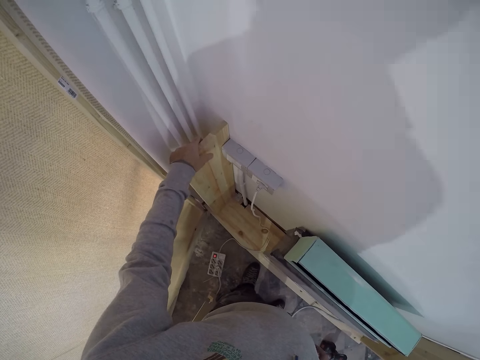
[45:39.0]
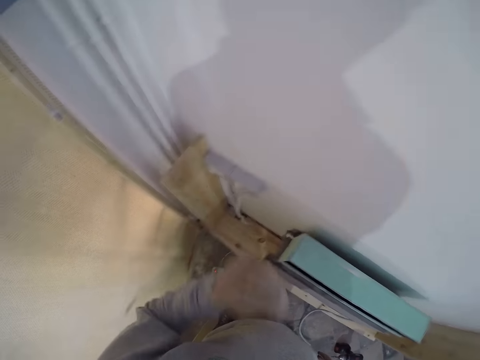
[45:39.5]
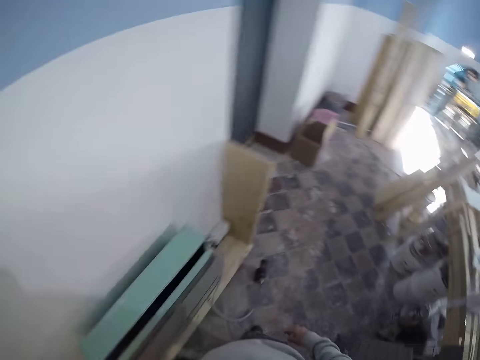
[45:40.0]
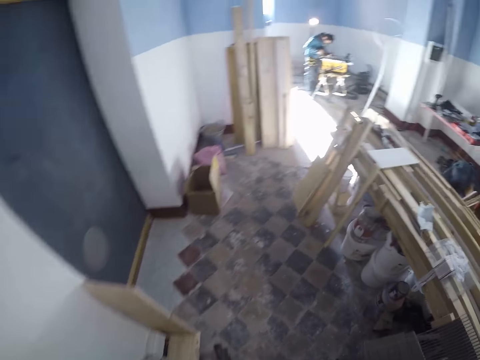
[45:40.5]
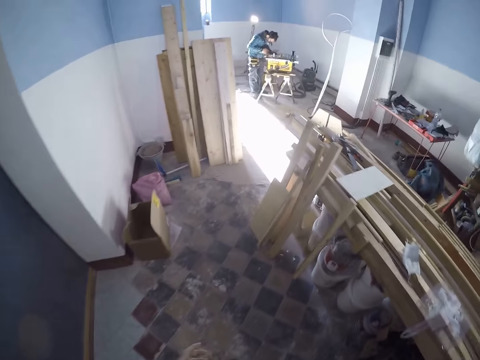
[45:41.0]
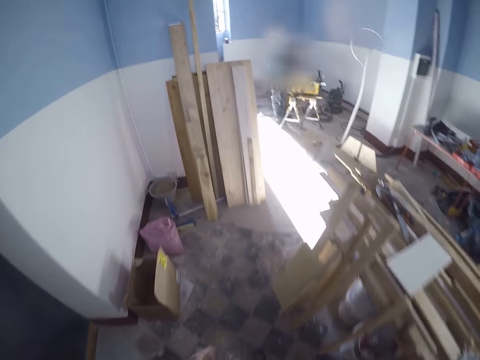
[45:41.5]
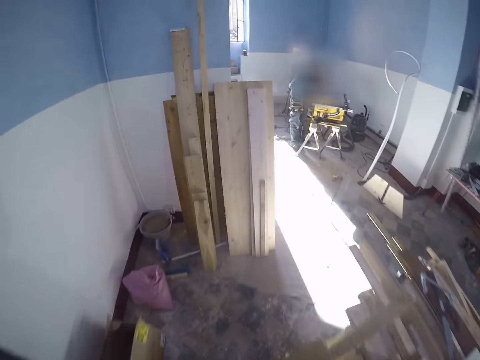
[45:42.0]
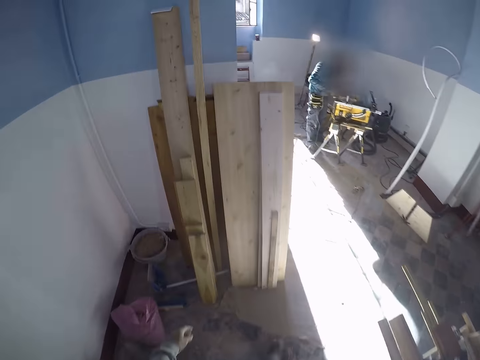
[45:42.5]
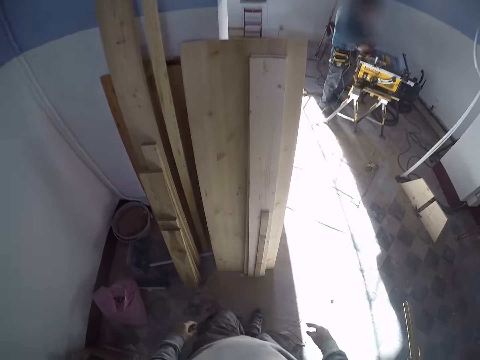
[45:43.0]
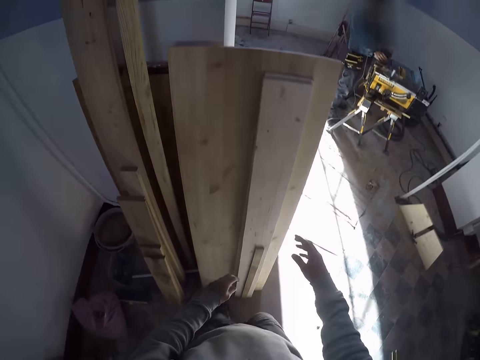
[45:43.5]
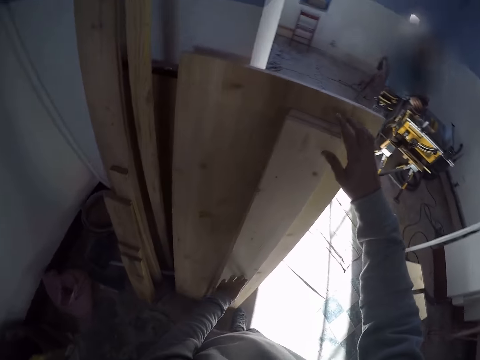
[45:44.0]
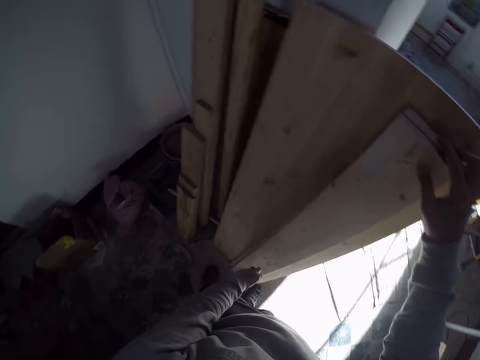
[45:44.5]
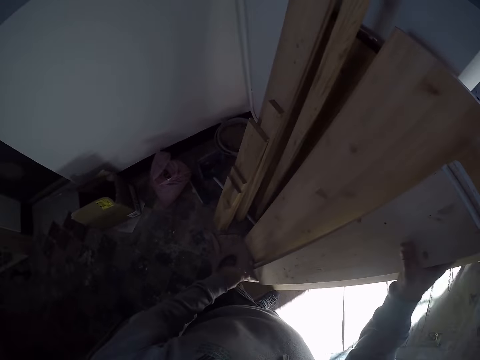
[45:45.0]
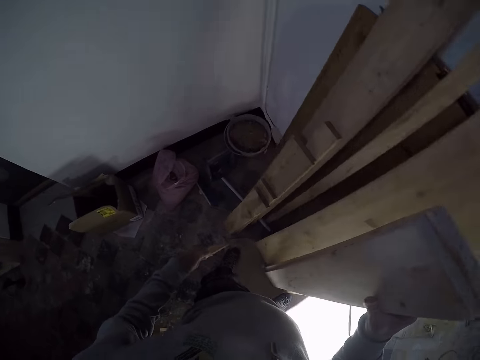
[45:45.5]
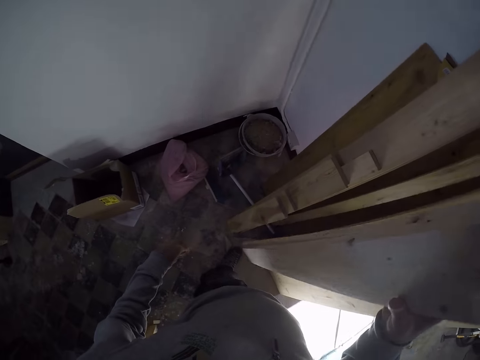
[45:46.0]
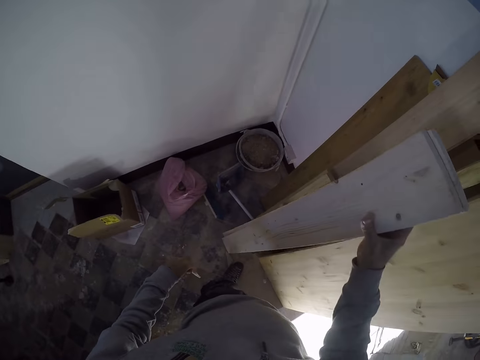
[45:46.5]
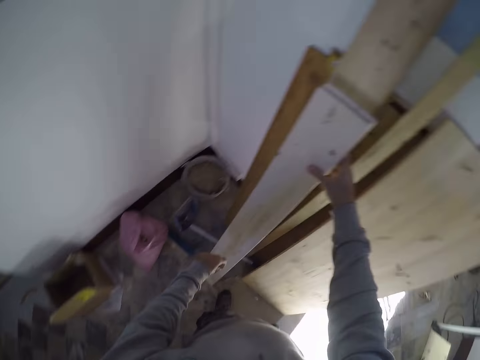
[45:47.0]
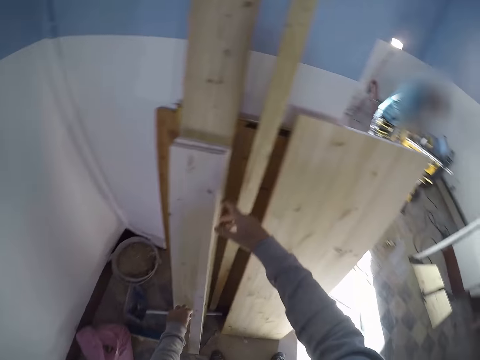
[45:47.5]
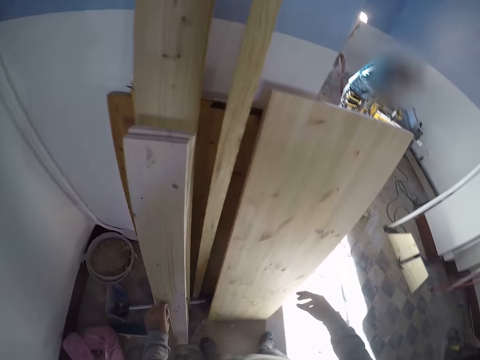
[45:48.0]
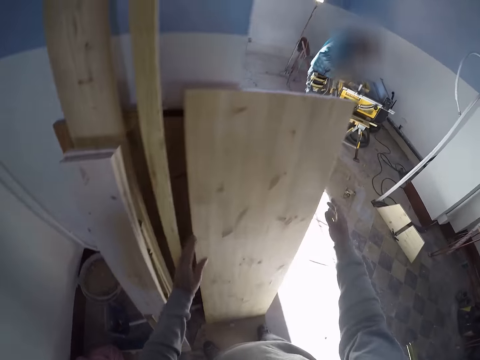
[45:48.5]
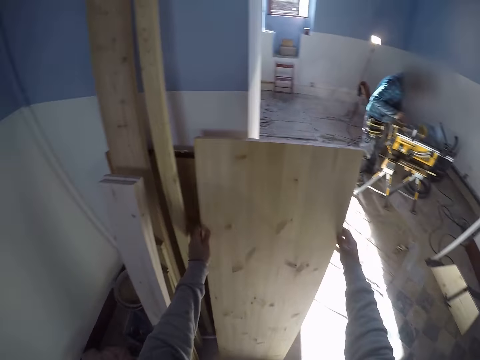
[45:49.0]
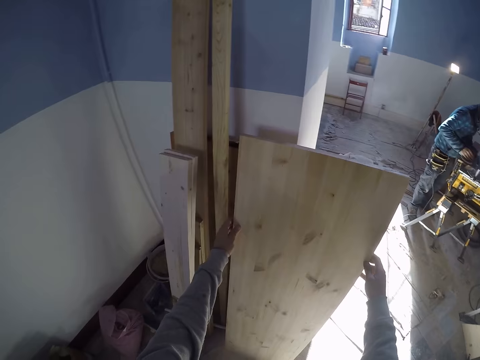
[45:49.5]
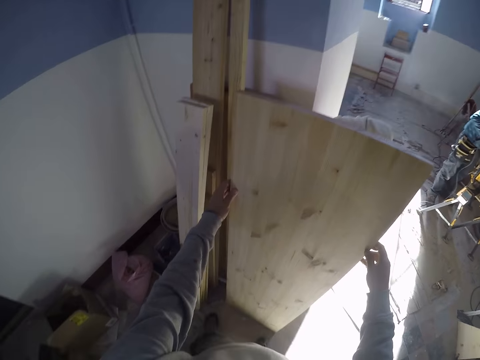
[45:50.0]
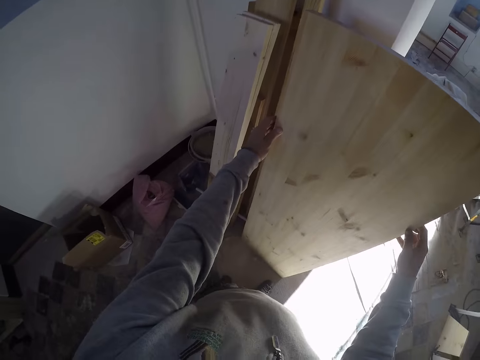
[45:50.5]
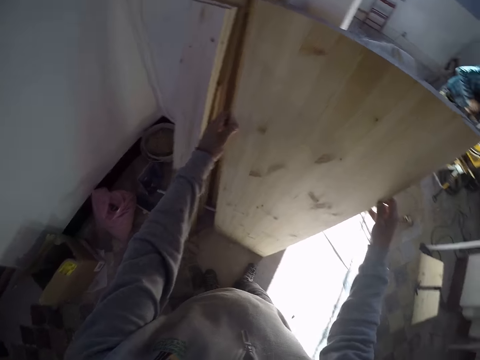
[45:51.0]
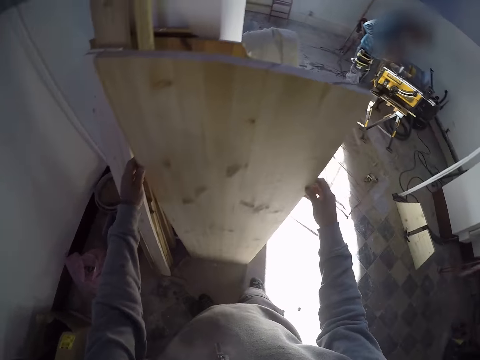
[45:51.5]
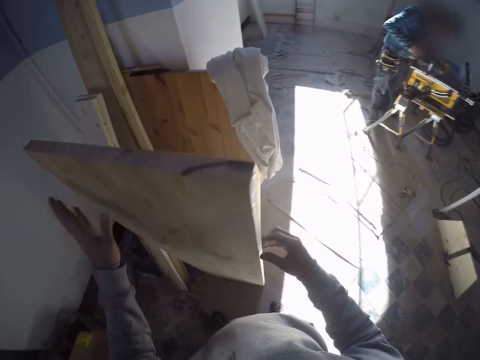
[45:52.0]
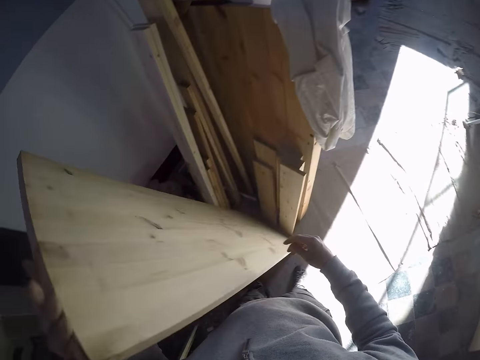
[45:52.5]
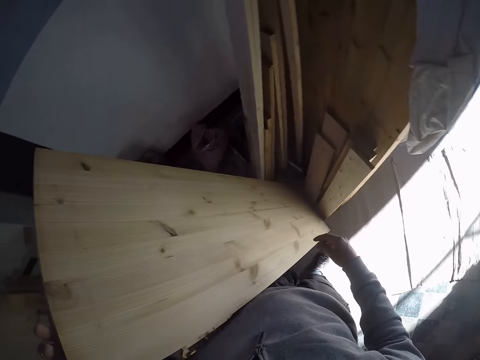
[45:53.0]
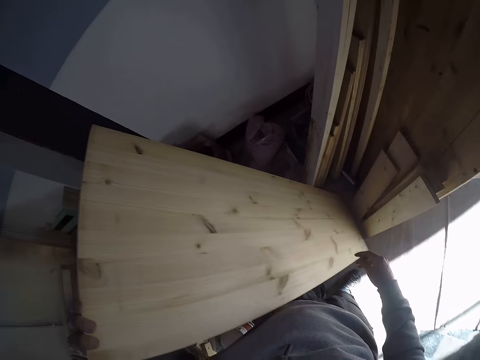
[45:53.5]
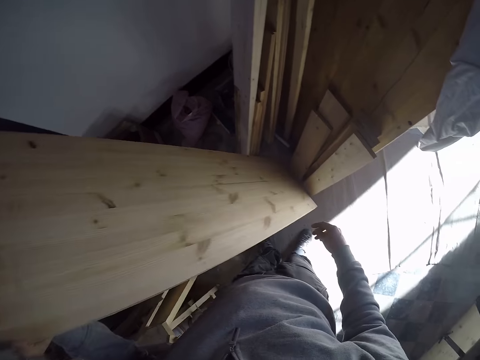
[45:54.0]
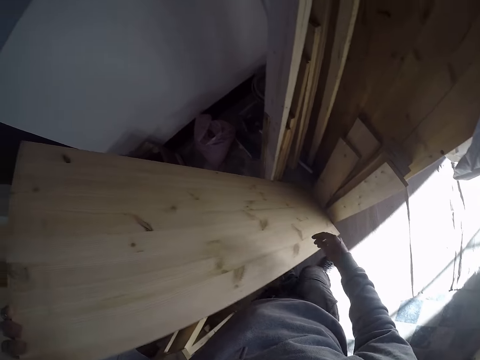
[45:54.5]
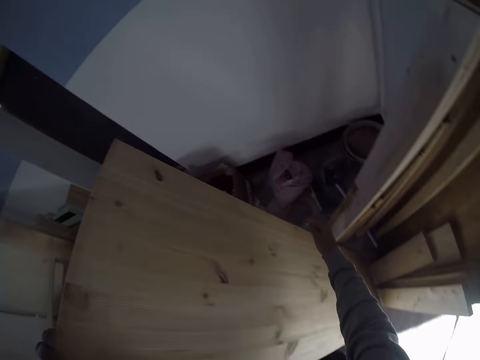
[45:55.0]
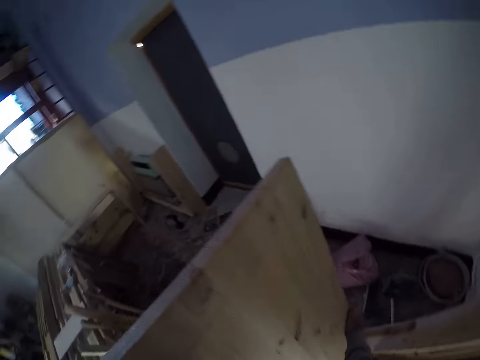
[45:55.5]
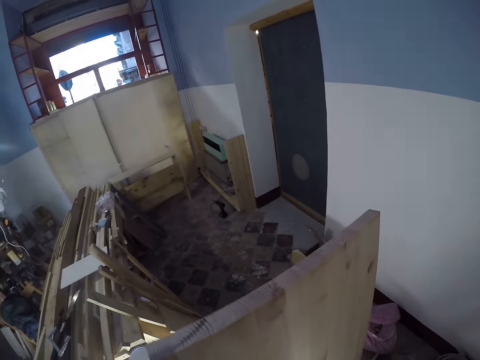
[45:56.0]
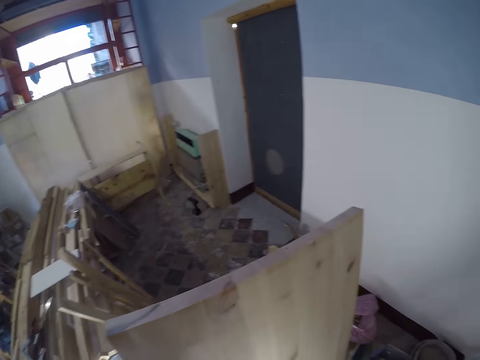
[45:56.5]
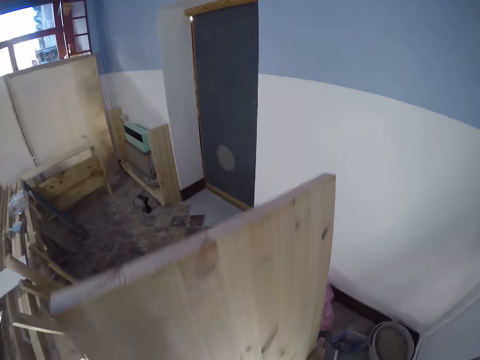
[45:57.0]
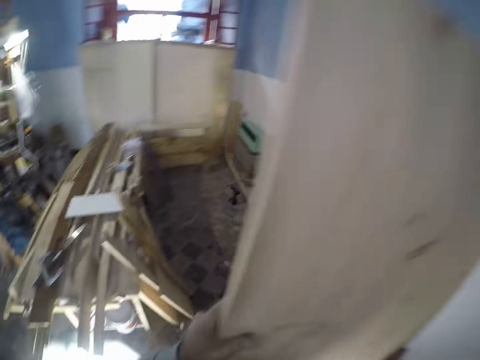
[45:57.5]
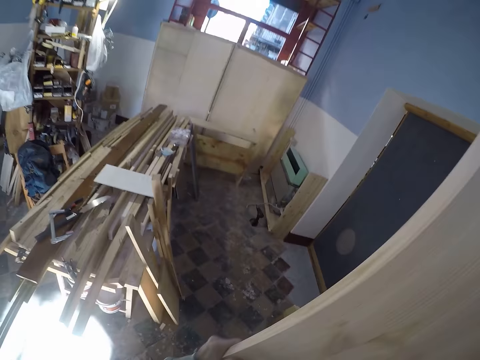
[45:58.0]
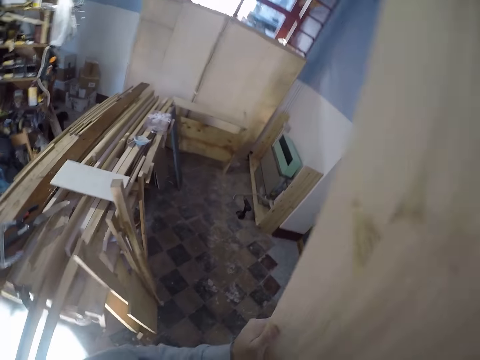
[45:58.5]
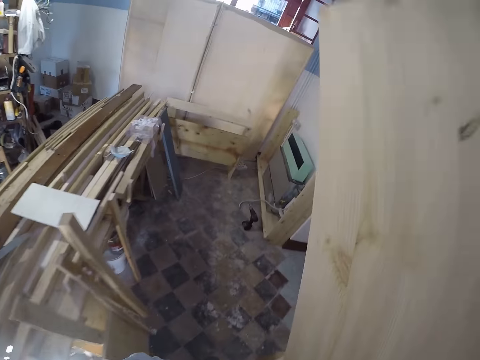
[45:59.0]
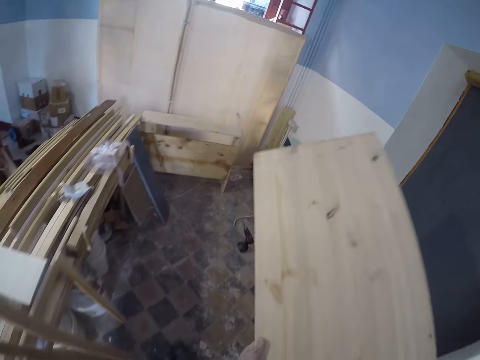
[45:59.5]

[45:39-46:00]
The camera wearer walks away from the wooden plank by the socket on the wall. He carries a wooden plank with his right hand. He drops the wooden plank with other wooden planks leaning on a wall with his right hand. He carries a wooden plank with both hands. He picks up the wood. He walks in the house.

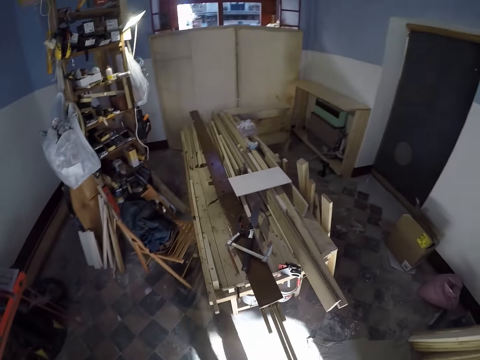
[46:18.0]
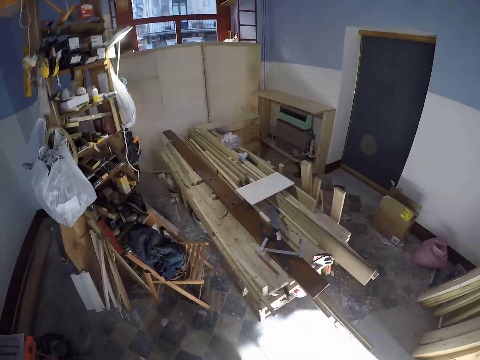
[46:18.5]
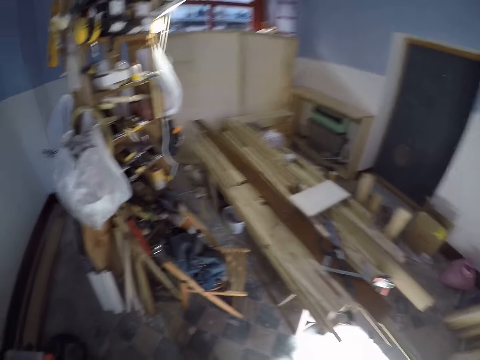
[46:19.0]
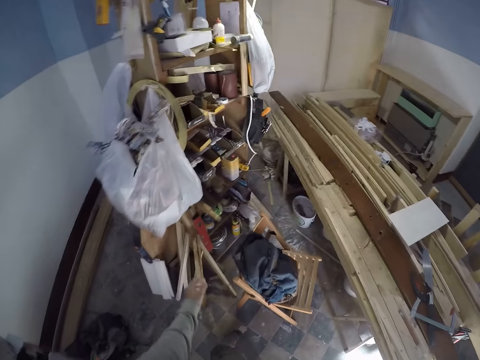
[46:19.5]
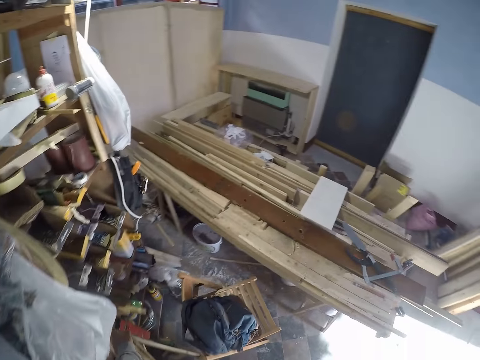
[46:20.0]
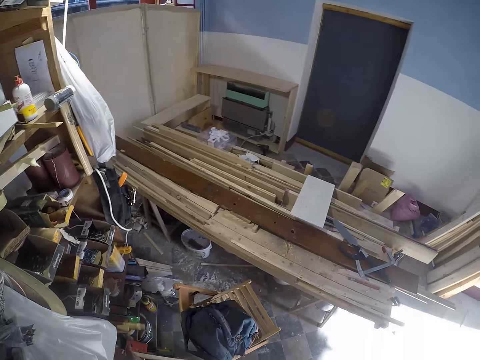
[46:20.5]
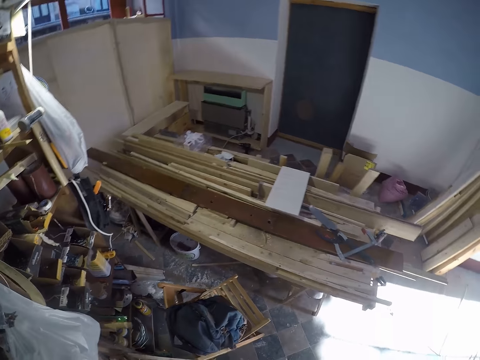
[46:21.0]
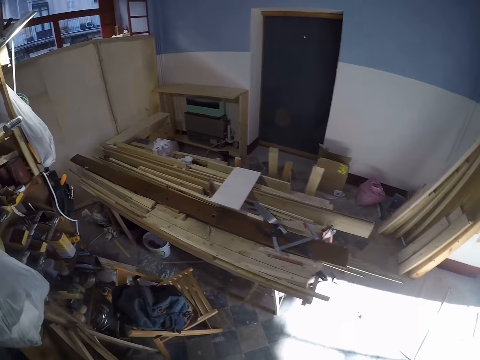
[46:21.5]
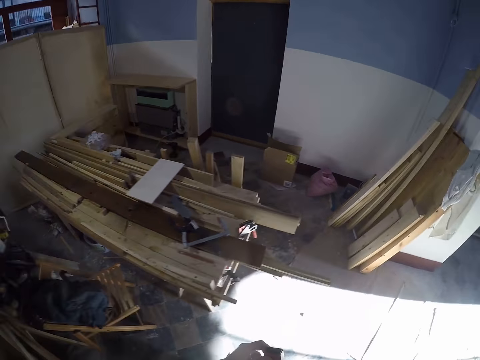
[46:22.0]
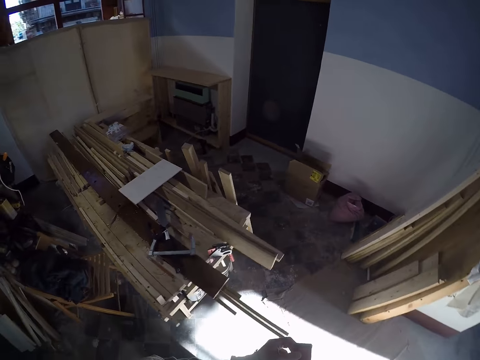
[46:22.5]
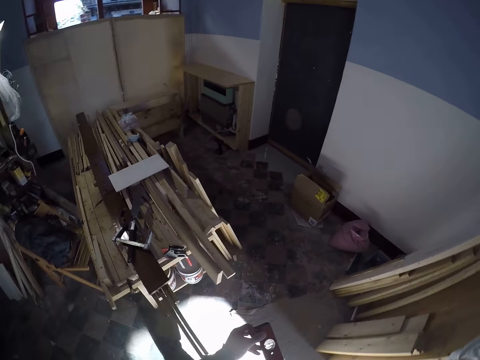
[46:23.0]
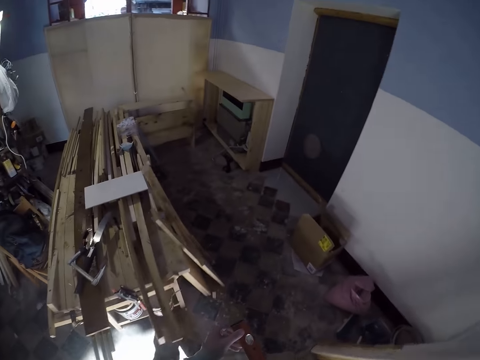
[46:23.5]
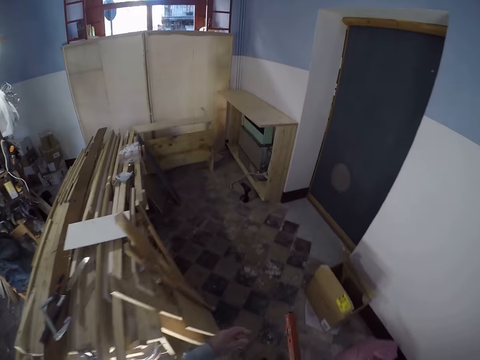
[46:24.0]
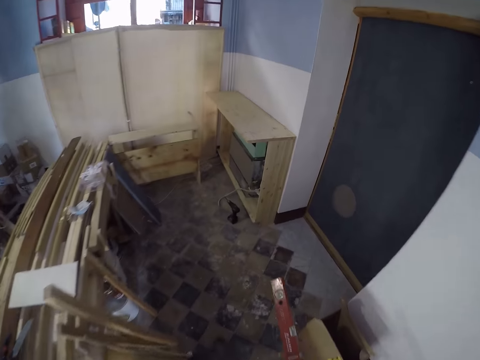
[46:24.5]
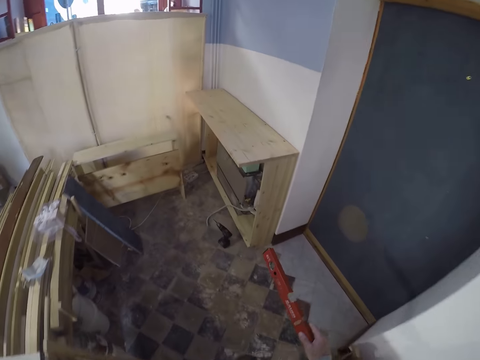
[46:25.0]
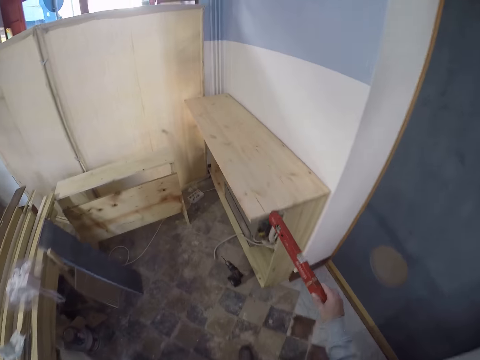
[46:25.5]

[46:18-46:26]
The camera wearer picks a spirit level from a shelf with his left hand. He walks in the house.
